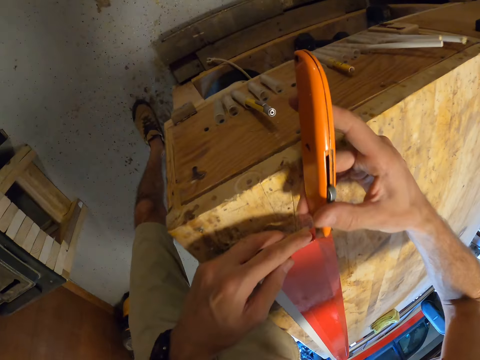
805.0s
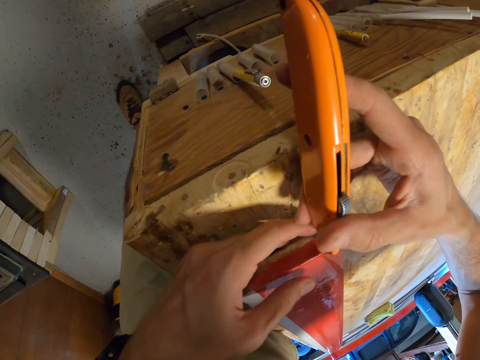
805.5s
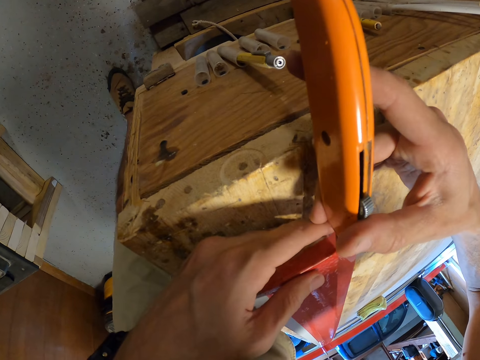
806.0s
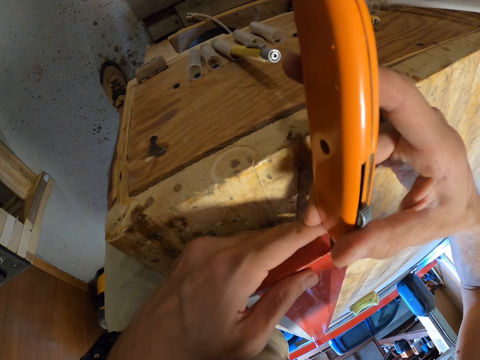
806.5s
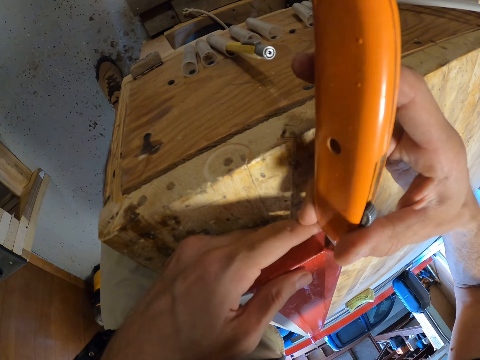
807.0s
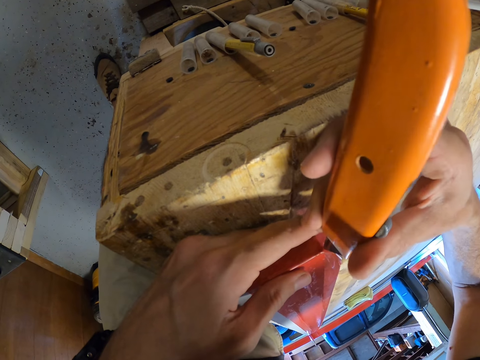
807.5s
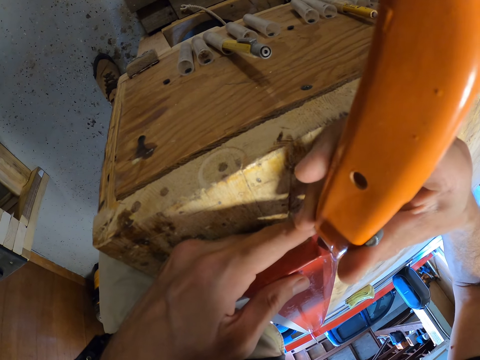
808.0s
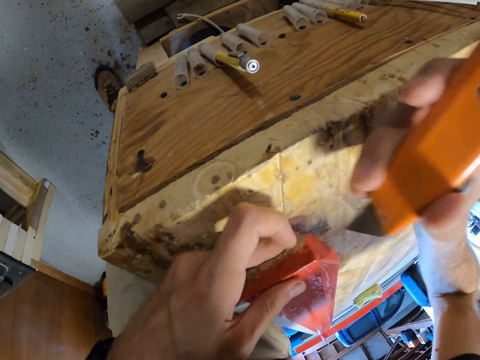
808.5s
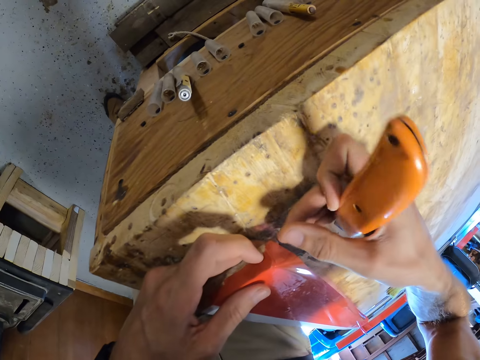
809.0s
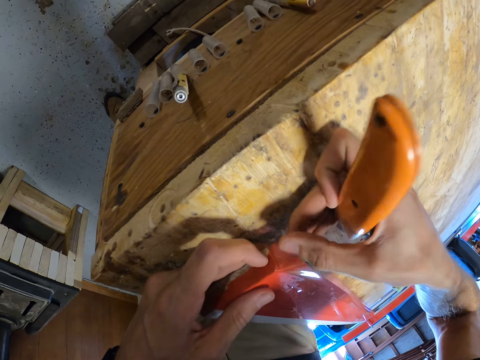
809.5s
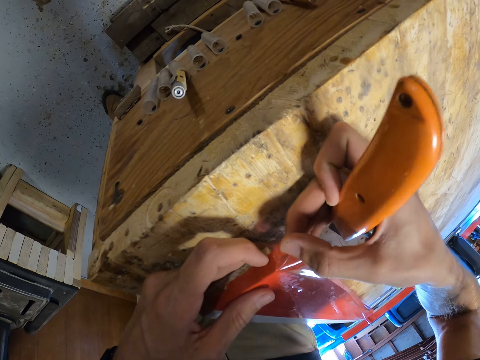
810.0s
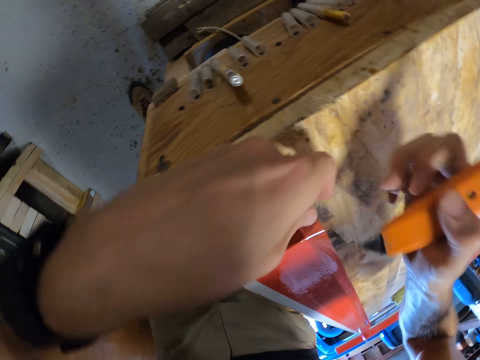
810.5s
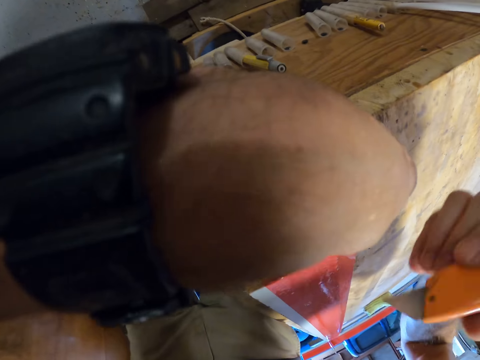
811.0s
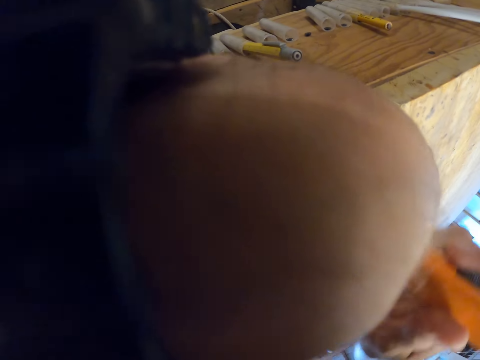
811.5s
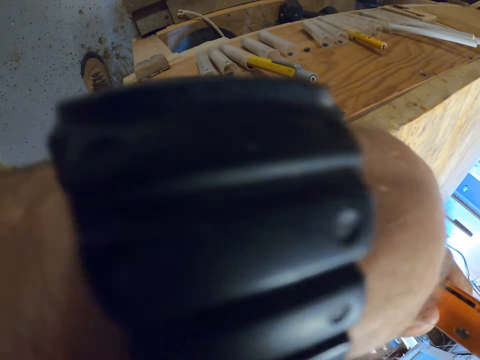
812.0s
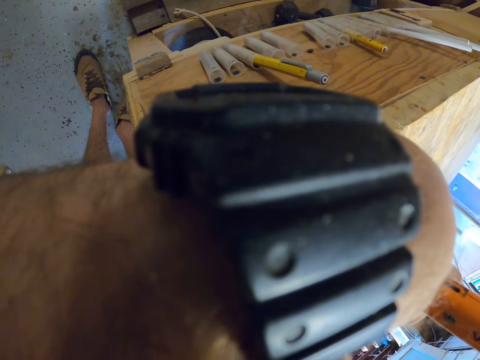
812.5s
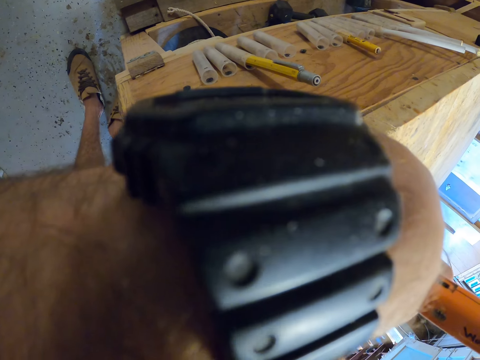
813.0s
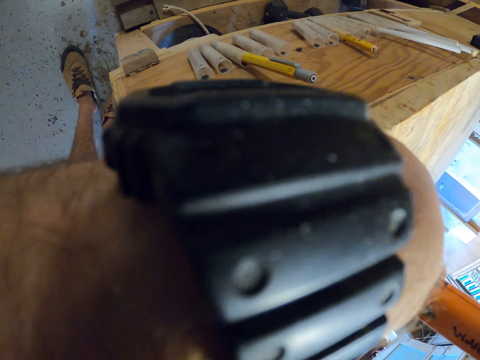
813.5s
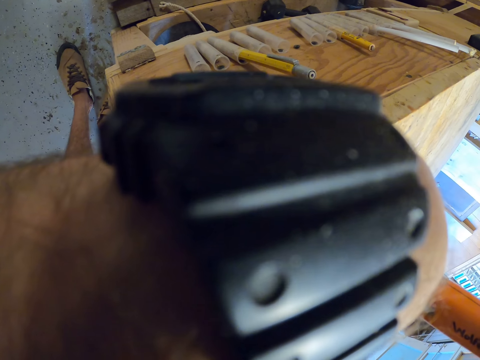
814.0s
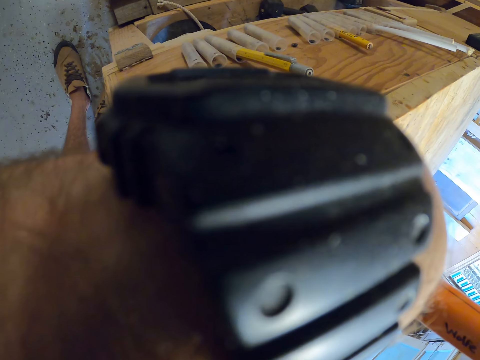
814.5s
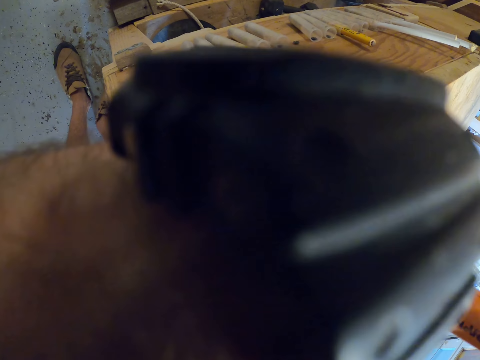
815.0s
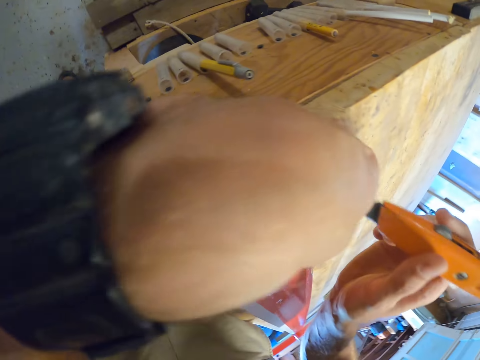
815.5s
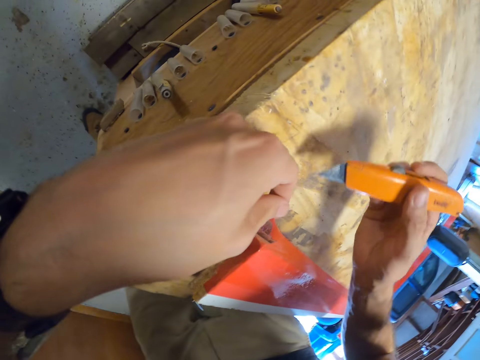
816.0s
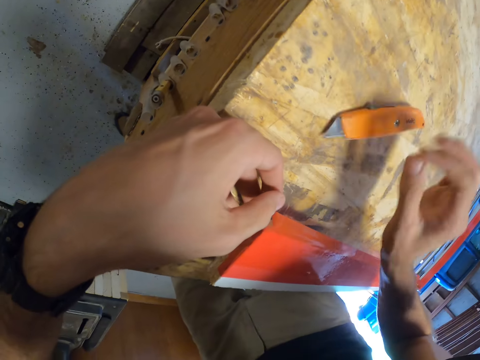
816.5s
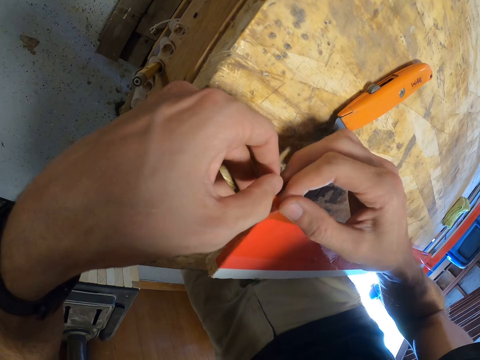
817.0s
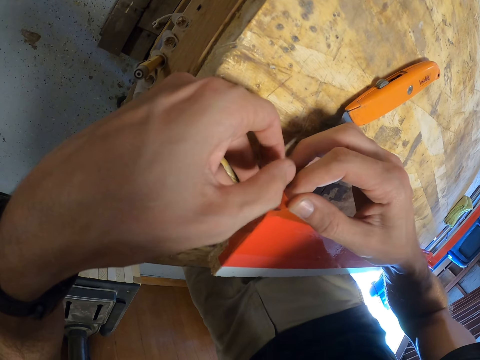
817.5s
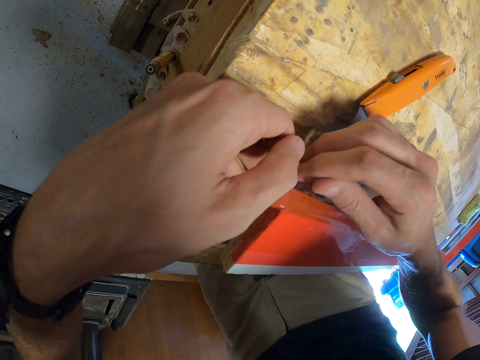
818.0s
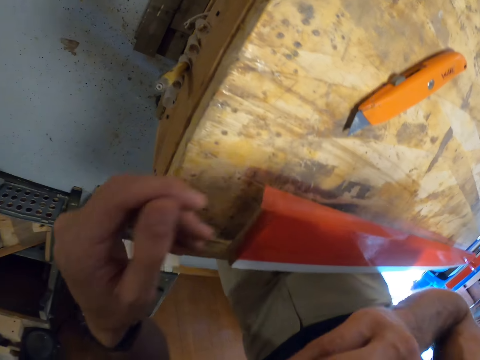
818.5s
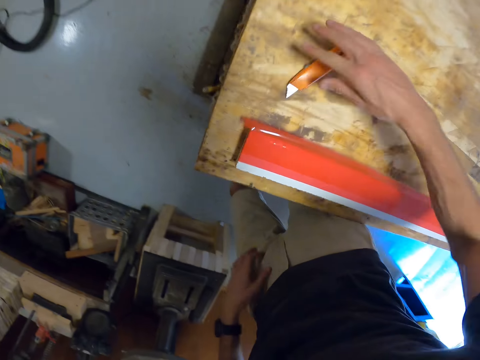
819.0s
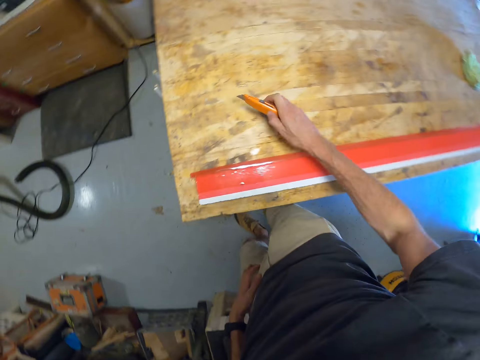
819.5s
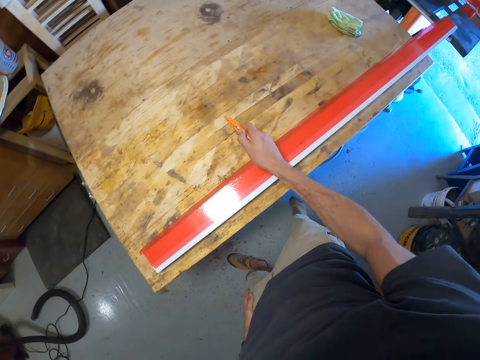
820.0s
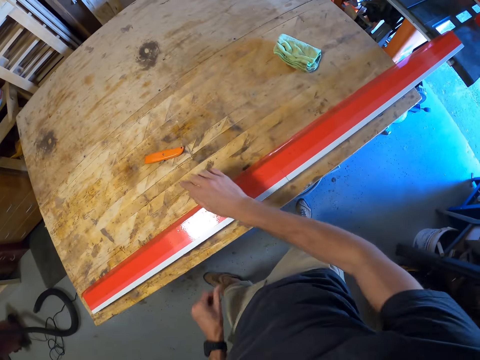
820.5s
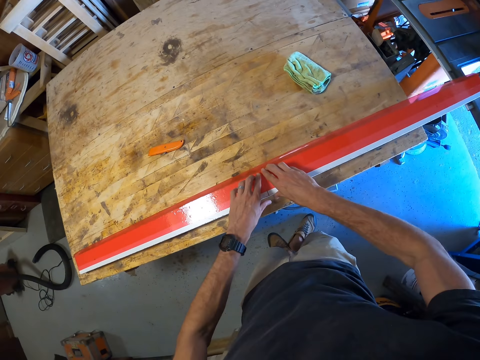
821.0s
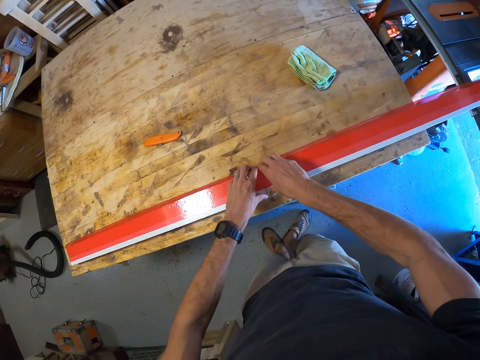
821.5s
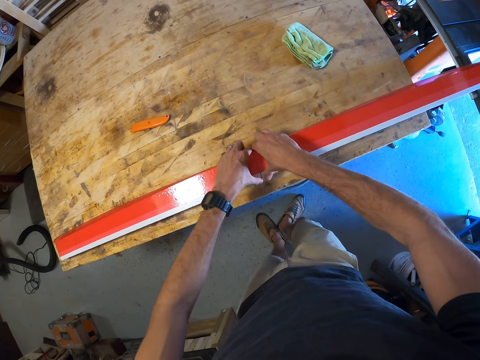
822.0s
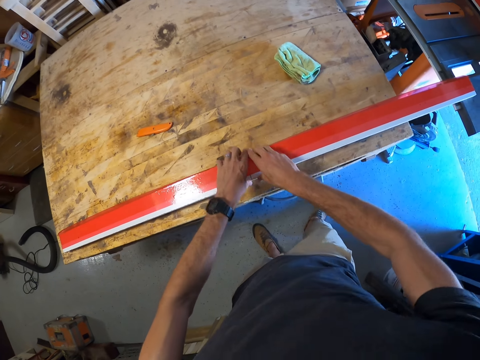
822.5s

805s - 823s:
The camera wearer cuts the tape or sellotape on the plank or wood with the cutter or knife. He adjusts the tape on the edge of the plank with his hand. He cuts the tape on the plank with the cutter. He tears the sellotape with his hands. He drops the cutter on the workbench. He adjusts the tape on the edge of the plank with his hand. He picks up the knife from the table. He holds the cutter on the workbench. He drops the cutter on the workbench. He squeezes the sellotape on the wood. He adjusts the tape on the plank with his hand.

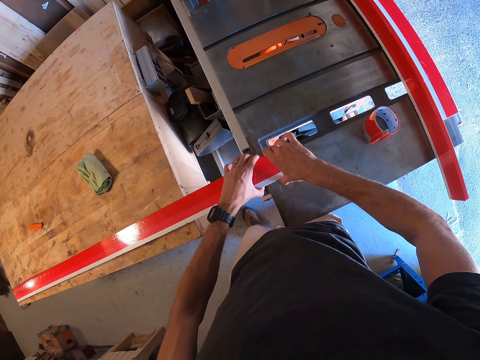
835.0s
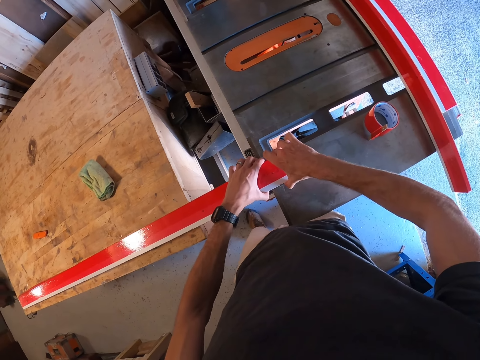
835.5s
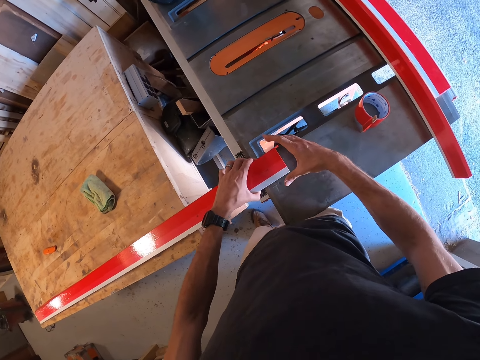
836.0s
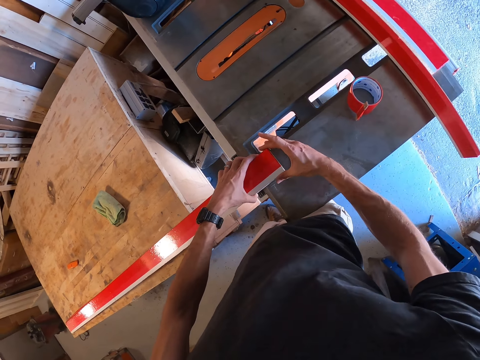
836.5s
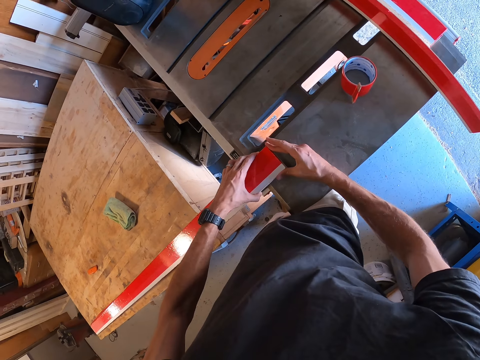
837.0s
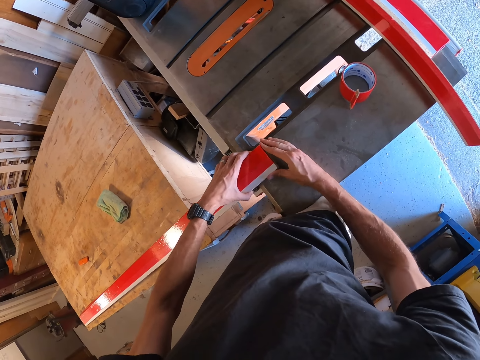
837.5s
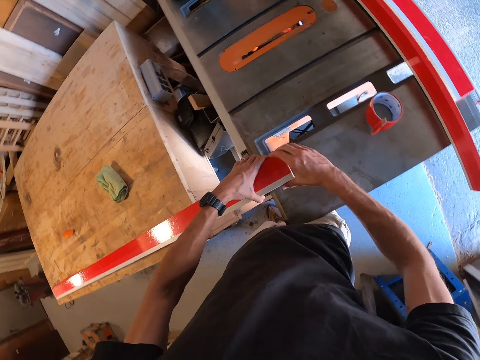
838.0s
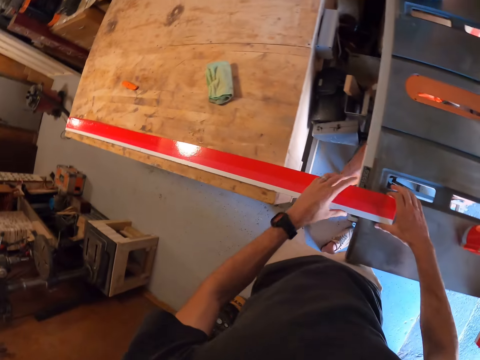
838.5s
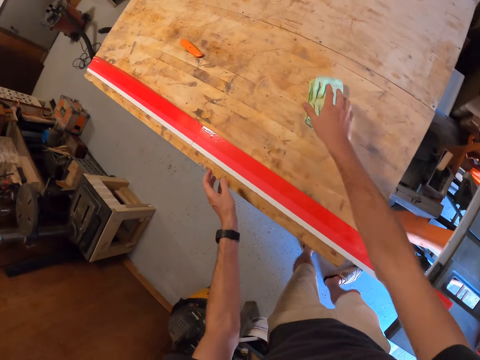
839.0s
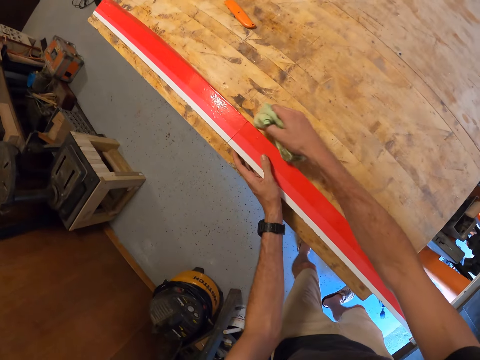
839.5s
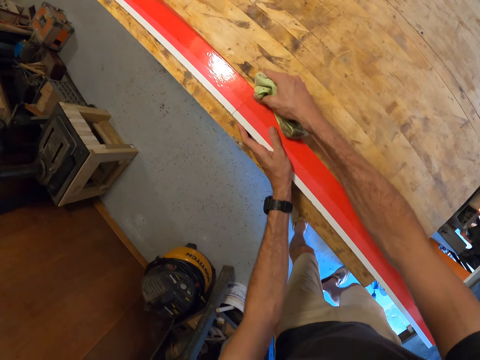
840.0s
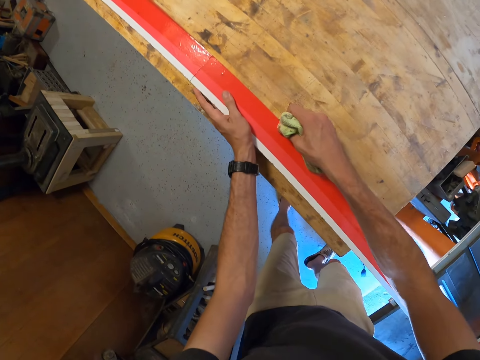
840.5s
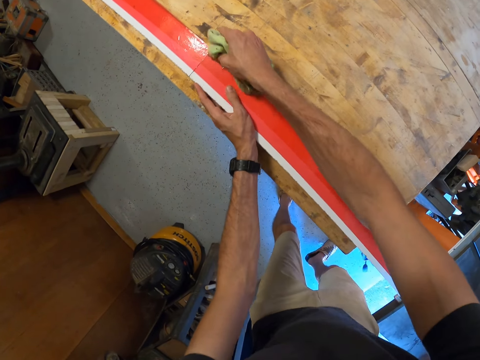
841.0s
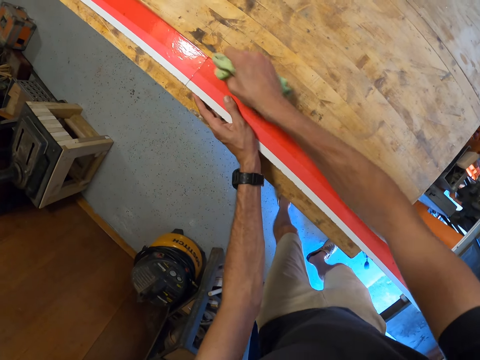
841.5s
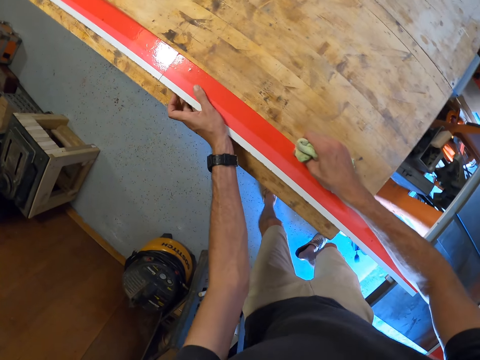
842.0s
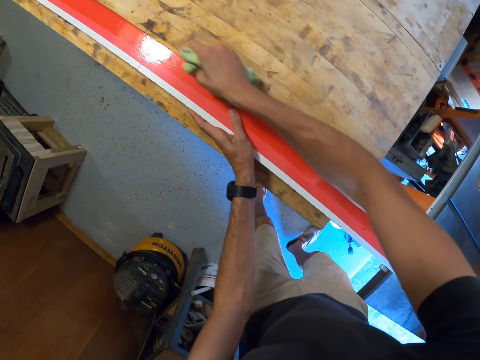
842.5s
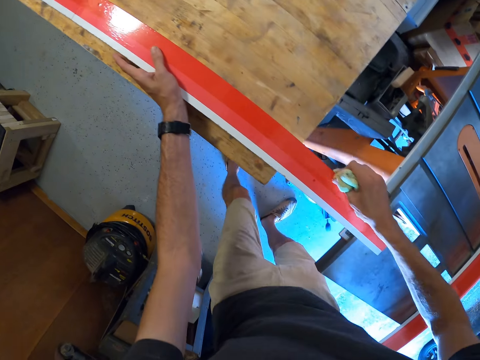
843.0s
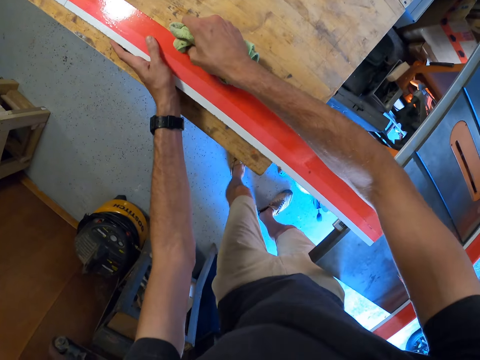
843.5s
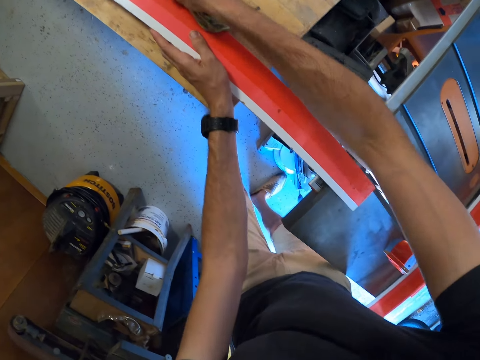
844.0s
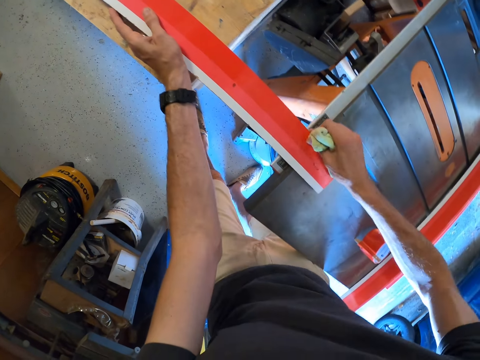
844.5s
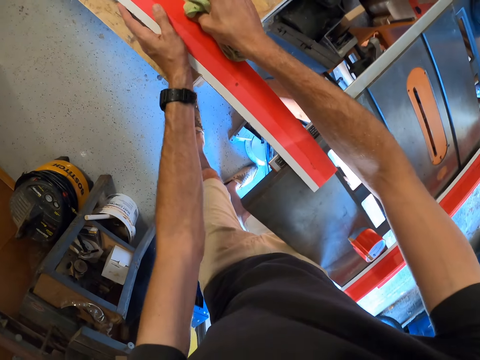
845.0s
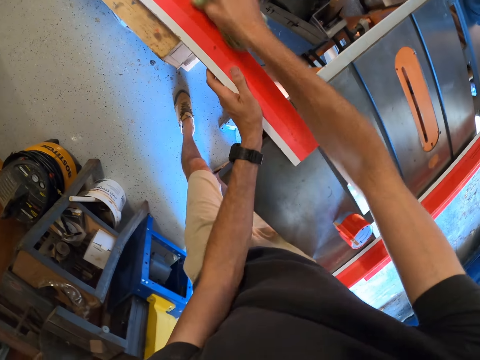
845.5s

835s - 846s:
The camera wearer picks a cloth on the table with his right hand. He rubs the cloth against the iron with his right hand. He compresses the sellotape on the wood with the cloth.
